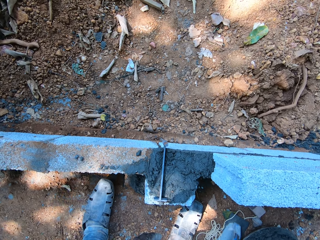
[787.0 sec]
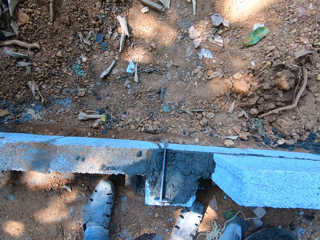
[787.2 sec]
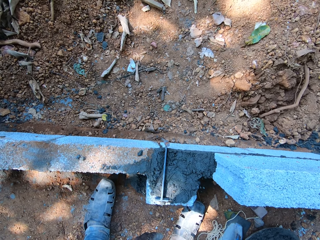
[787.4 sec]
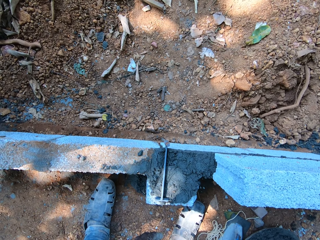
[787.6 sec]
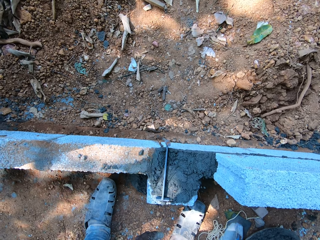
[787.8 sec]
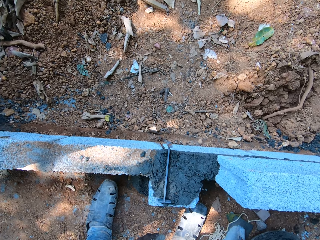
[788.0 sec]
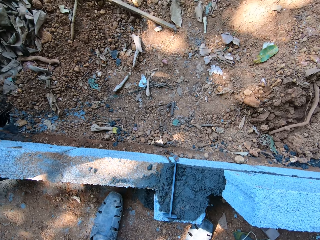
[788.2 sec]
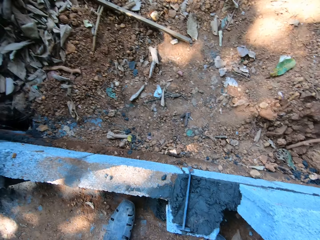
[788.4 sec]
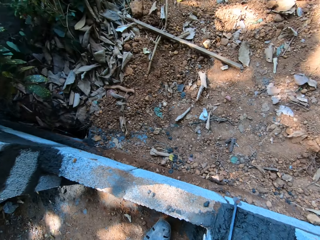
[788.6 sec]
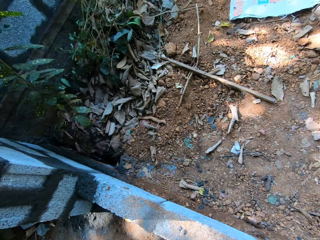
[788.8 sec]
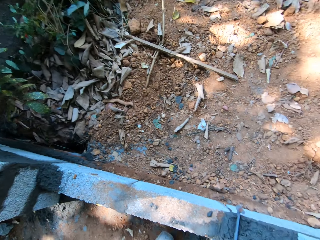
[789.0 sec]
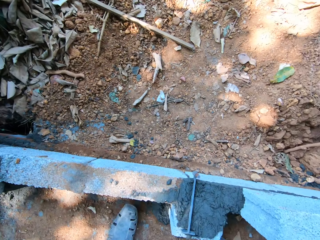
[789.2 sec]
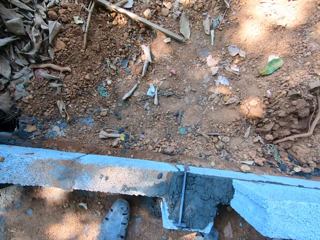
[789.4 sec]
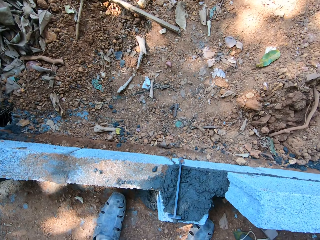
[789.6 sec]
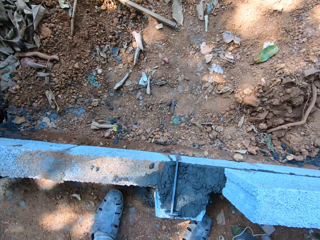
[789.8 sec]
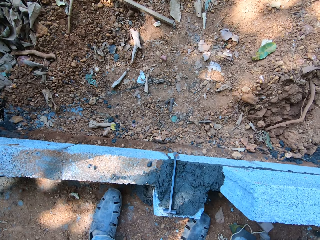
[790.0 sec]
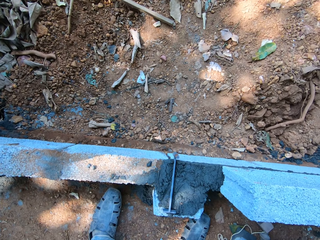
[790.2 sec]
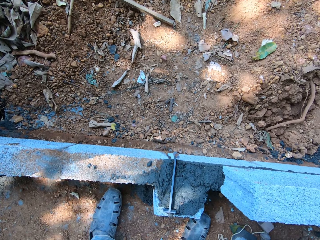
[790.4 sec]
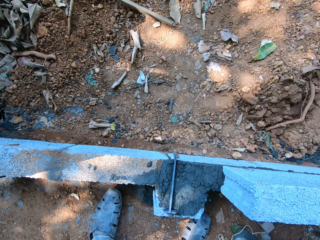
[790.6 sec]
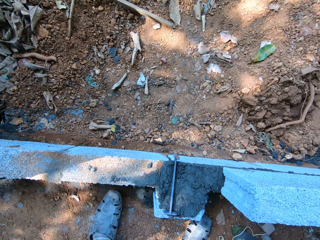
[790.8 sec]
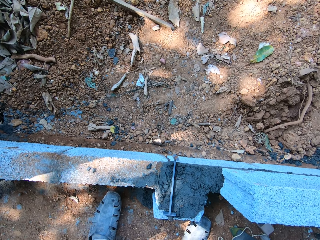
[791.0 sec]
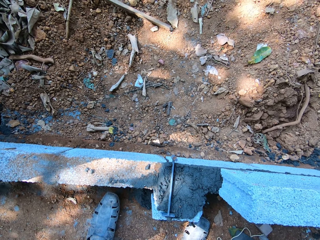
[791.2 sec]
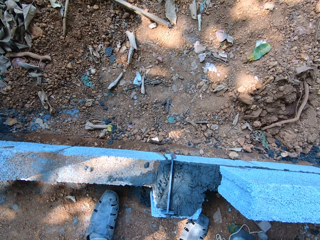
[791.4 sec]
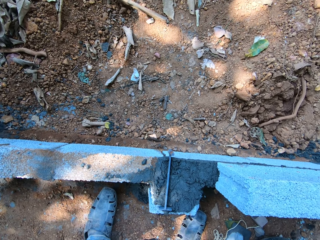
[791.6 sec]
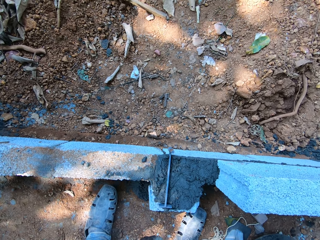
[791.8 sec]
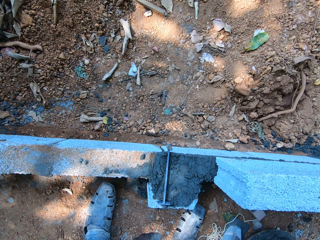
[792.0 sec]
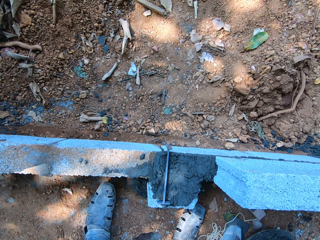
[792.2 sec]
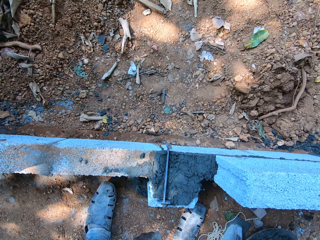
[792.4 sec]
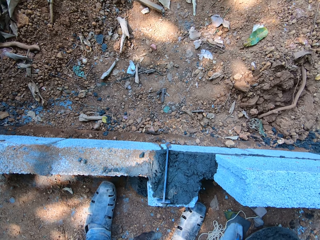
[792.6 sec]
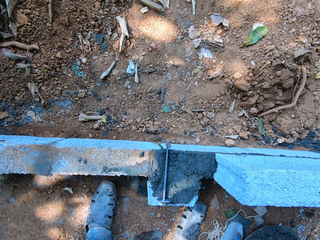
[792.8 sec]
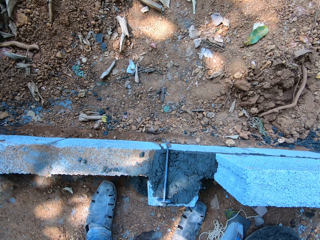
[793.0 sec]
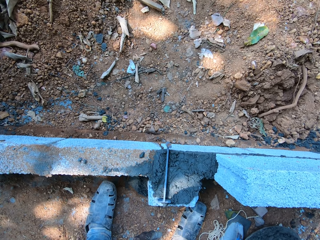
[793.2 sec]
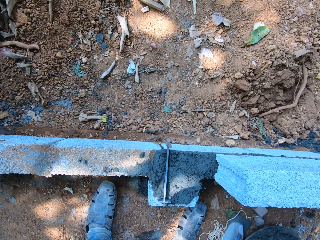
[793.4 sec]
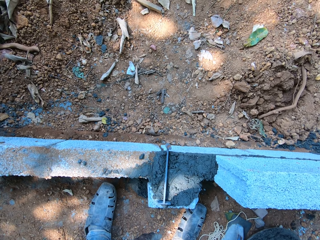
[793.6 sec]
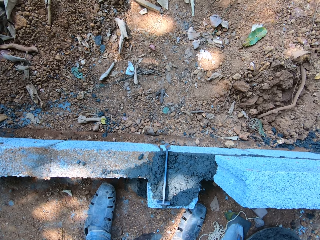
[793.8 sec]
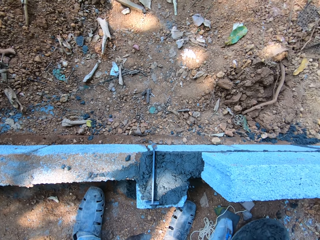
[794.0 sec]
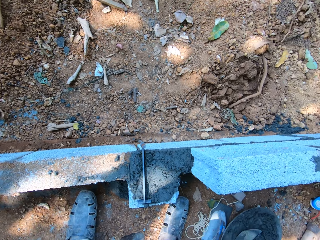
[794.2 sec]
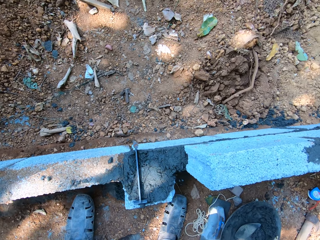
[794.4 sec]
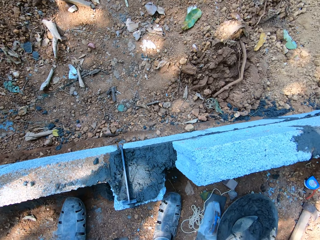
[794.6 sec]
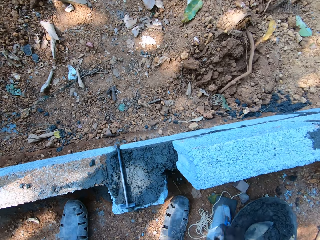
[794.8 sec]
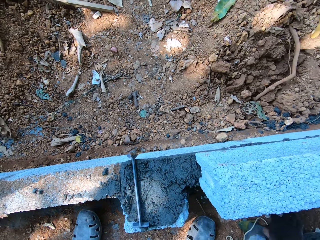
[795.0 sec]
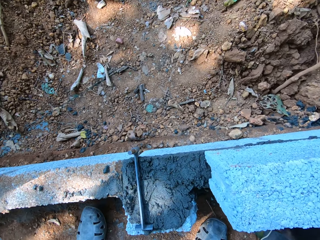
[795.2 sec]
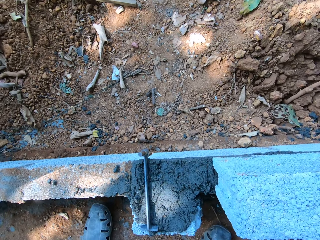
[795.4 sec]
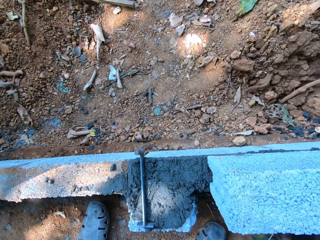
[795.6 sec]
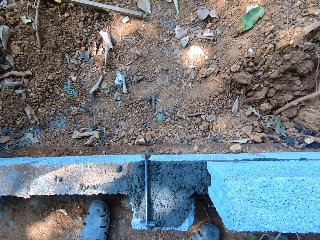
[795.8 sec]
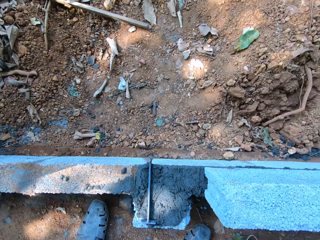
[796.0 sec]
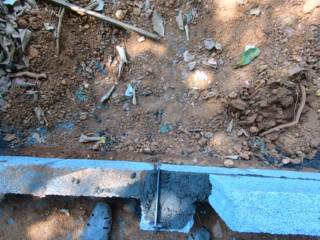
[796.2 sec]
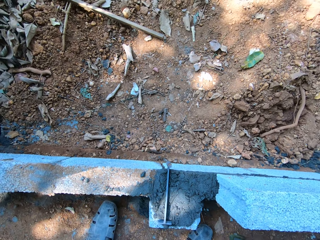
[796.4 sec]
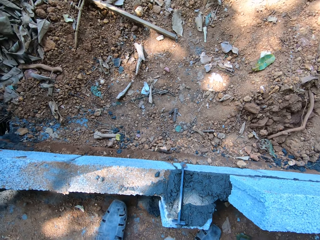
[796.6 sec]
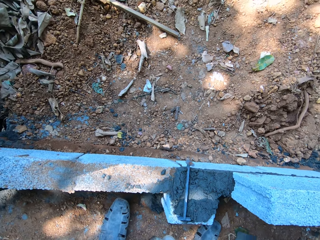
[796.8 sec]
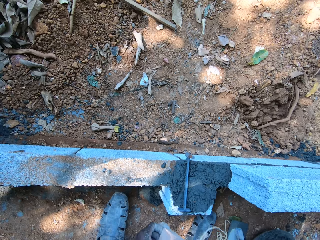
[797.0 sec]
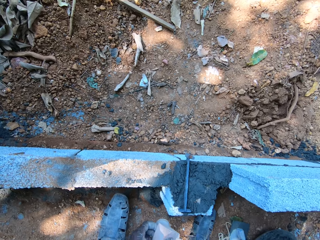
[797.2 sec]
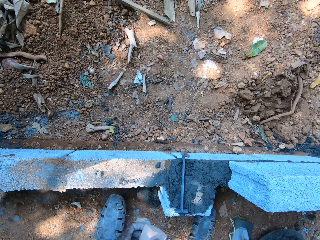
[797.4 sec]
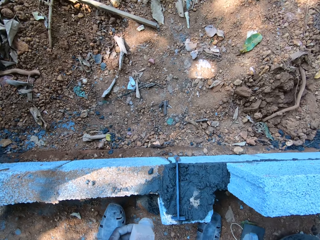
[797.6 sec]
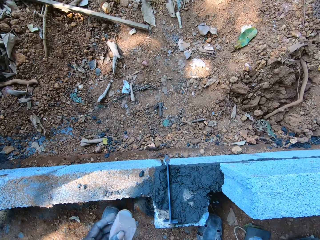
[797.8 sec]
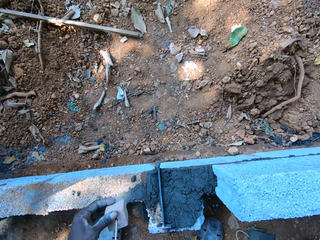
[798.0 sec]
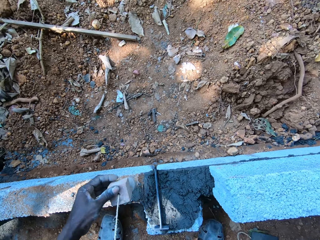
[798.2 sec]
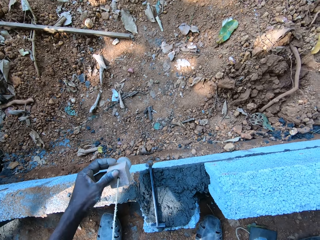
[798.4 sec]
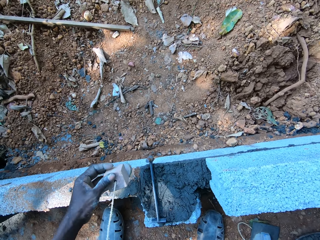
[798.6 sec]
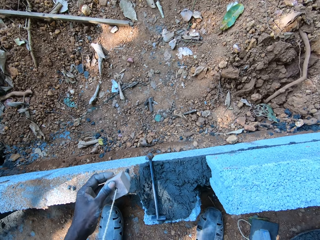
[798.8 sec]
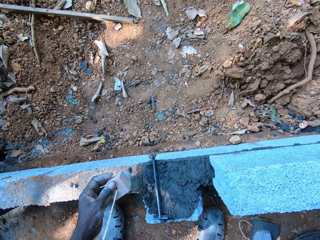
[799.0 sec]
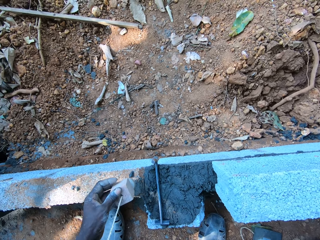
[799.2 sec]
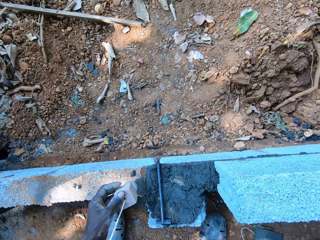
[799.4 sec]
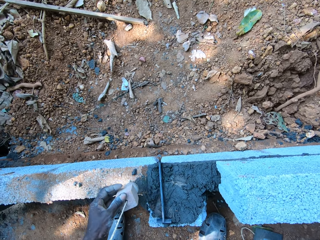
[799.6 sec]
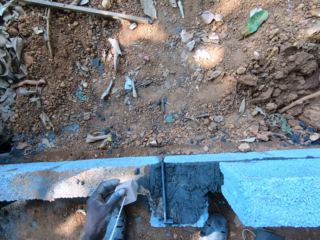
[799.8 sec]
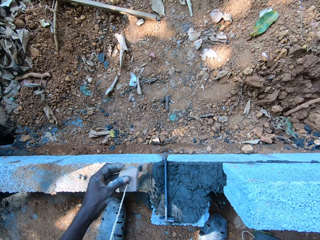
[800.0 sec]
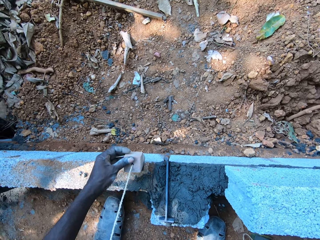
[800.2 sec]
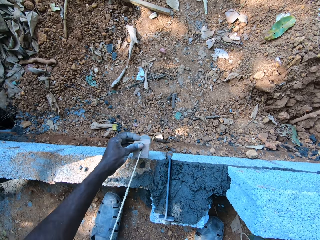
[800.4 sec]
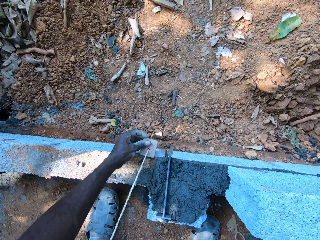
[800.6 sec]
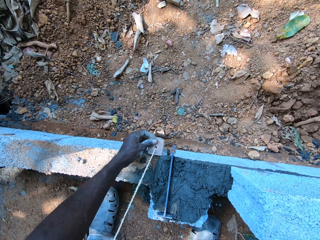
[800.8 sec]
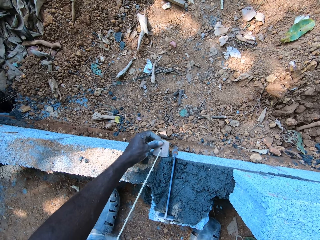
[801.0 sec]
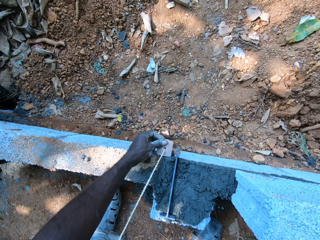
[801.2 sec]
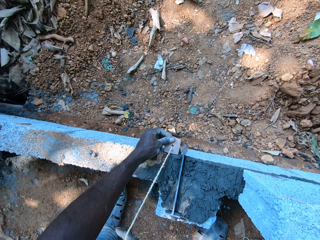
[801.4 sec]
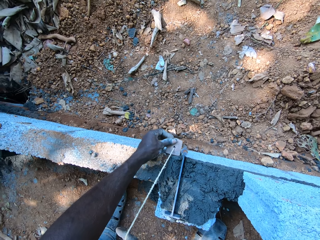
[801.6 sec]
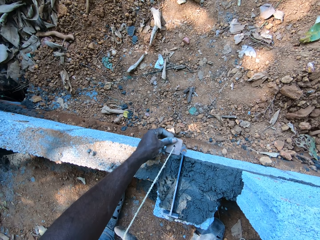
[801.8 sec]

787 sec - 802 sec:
The camera wearer looks around. He interacts with a man. He places the plumb bob on the concrete block with his left hand. He measures the brick with masonry string. He holds the line Dori in his right hand.

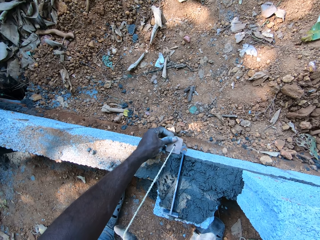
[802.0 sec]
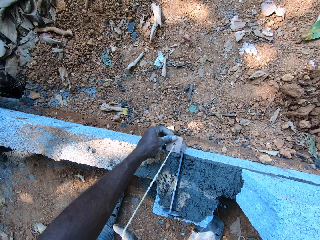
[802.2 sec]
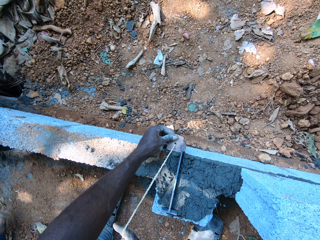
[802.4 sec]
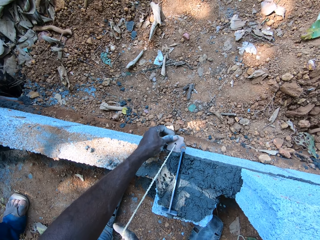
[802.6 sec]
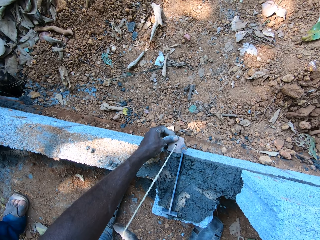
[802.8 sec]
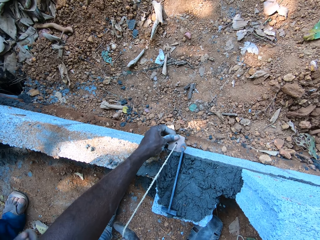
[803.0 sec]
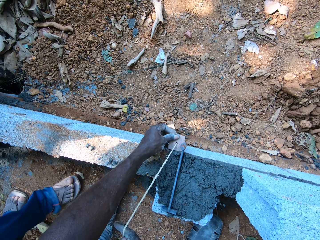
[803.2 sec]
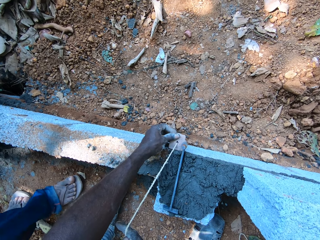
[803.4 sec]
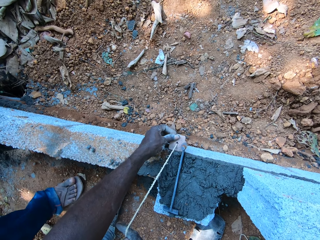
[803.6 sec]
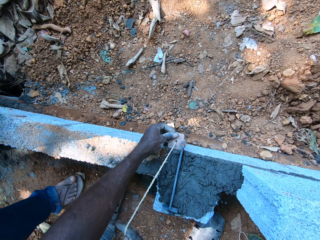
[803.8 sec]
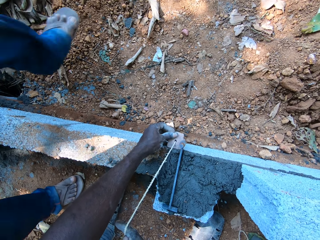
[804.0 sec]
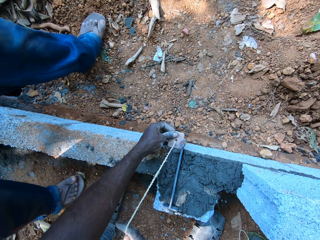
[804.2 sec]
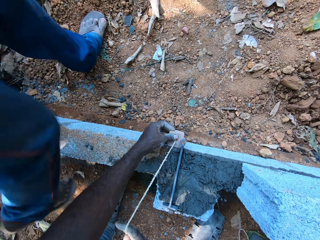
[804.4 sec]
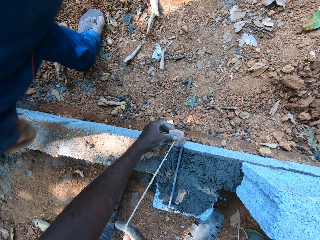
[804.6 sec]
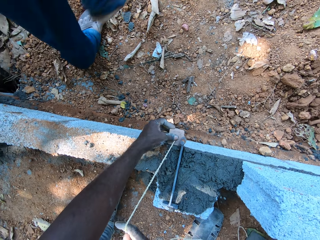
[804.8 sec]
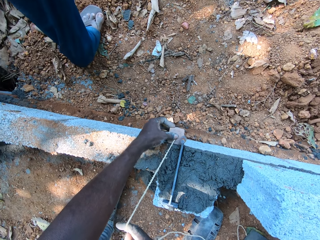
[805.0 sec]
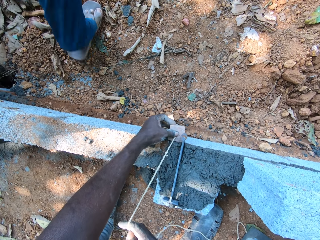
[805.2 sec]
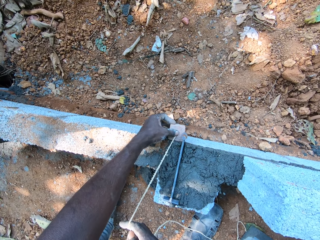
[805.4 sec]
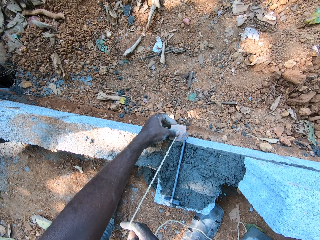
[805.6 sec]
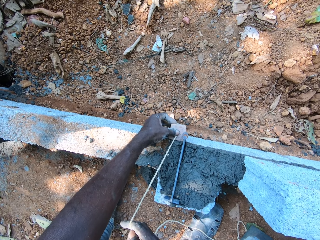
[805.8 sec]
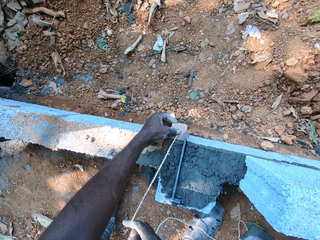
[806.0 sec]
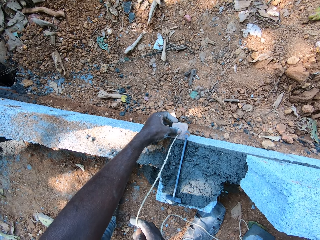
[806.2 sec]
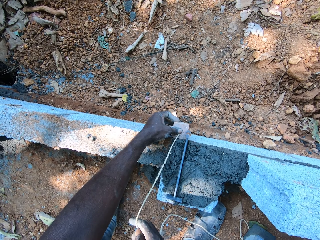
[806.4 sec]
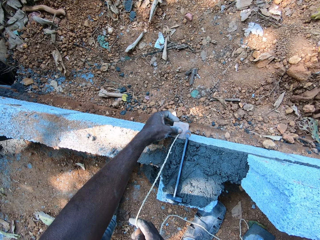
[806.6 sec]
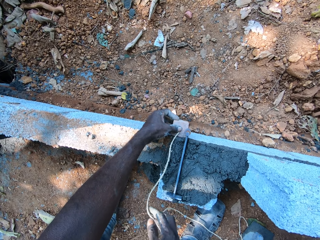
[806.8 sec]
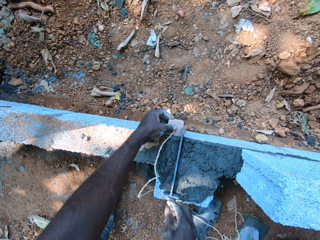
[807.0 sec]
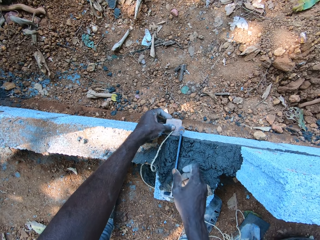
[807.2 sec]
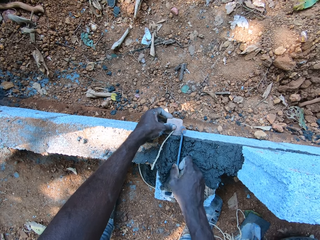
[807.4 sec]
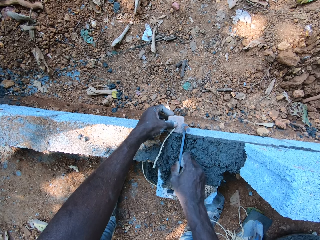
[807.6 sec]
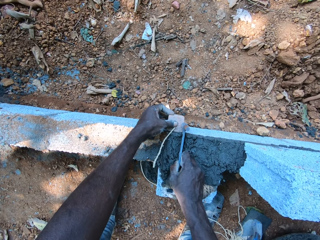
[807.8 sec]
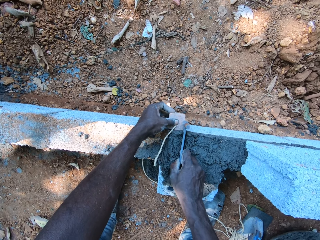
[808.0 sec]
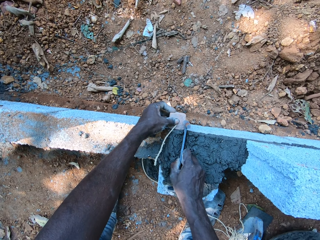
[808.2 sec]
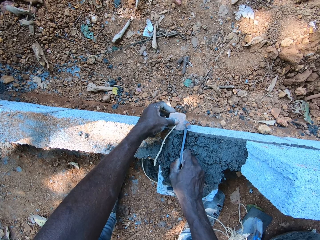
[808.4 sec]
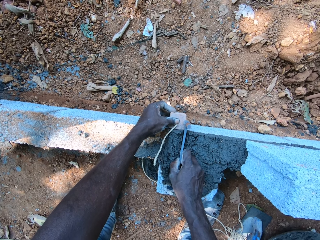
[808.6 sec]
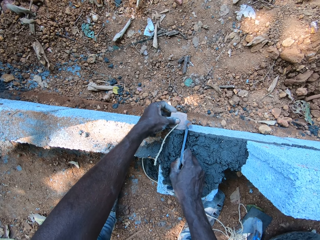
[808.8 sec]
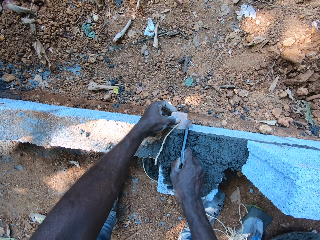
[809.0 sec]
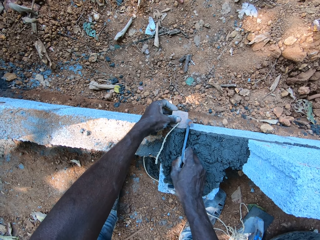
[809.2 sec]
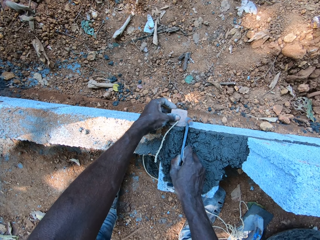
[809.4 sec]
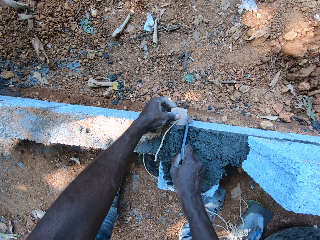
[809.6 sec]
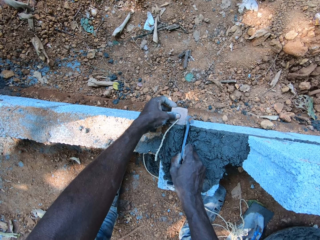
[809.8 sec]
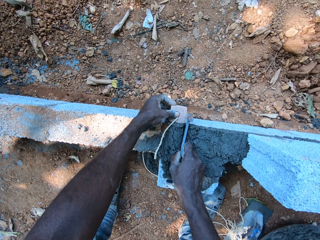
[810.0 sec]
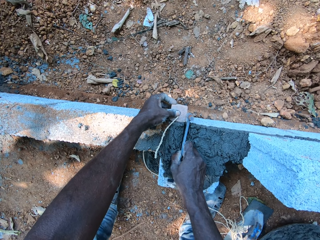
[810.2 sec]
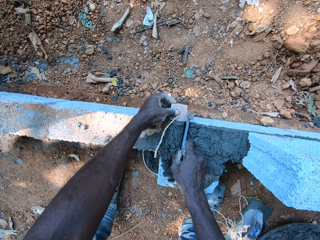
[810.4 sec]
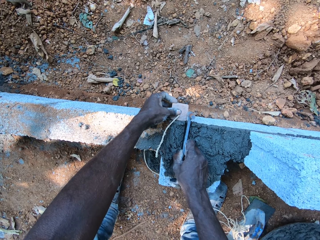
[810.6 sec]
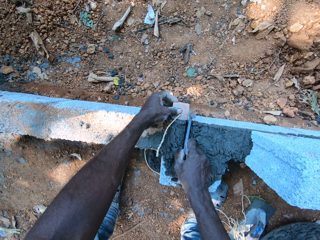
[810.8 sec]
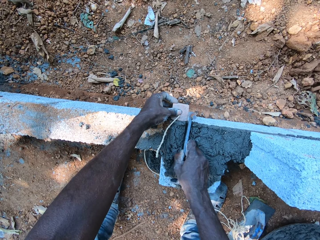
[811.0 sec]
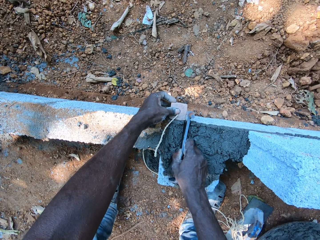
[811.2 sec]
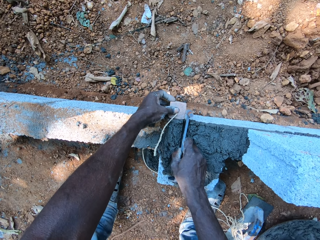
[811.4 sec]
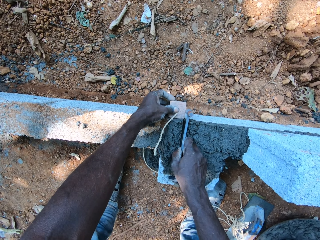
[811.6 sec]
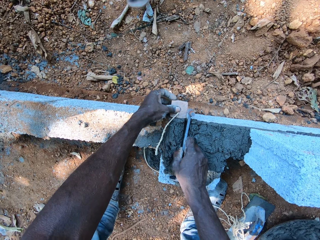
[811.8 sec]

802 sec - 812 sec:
The camera wearer drops the line Dori on the floor with his right hand. He moves the gauge rod on the concrete block with his right hand.
